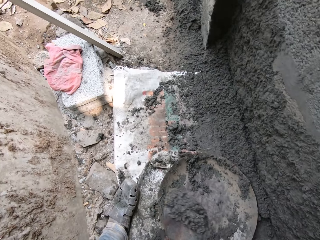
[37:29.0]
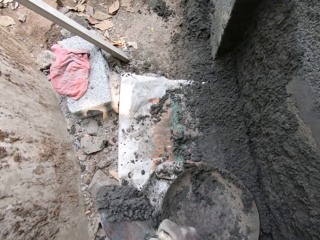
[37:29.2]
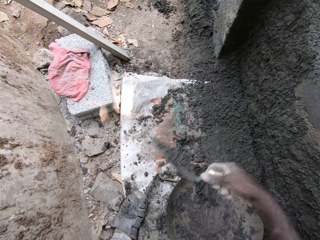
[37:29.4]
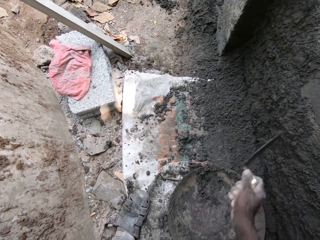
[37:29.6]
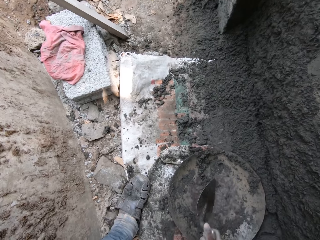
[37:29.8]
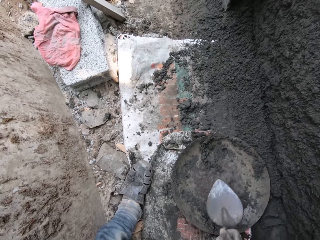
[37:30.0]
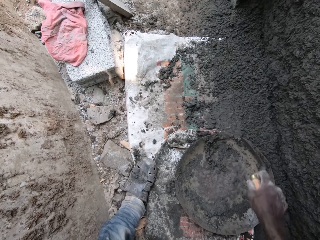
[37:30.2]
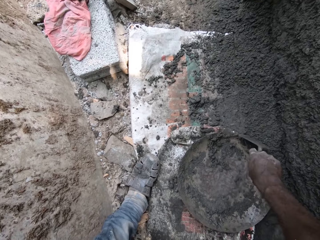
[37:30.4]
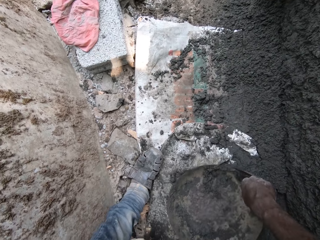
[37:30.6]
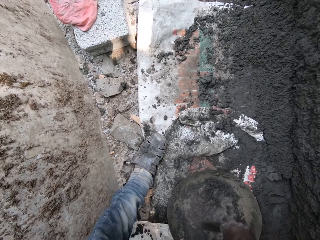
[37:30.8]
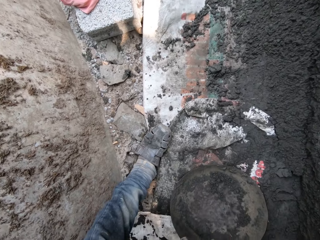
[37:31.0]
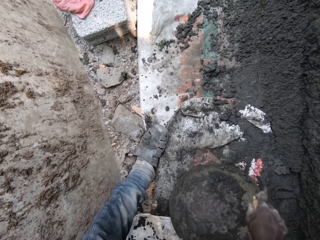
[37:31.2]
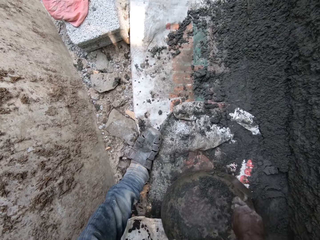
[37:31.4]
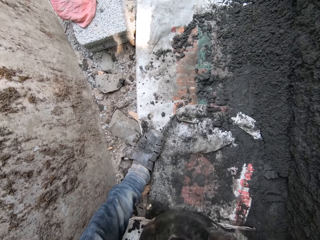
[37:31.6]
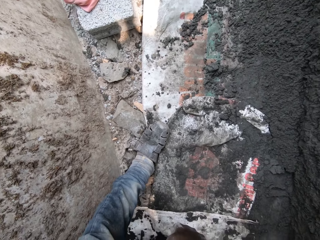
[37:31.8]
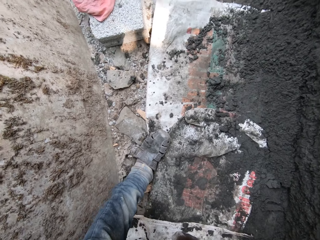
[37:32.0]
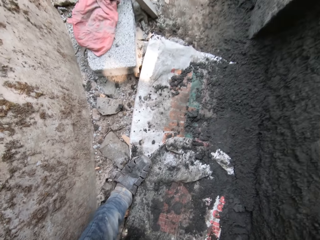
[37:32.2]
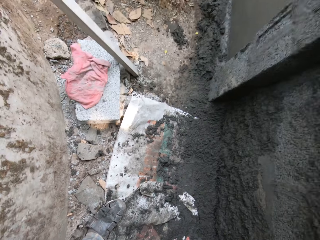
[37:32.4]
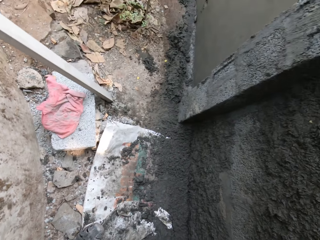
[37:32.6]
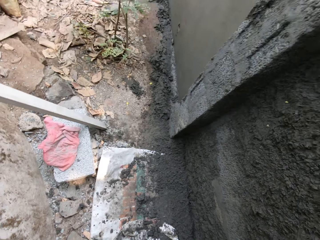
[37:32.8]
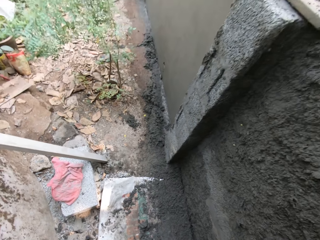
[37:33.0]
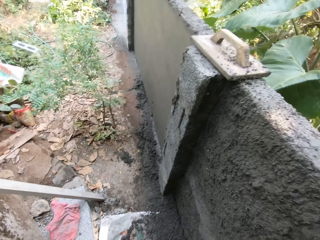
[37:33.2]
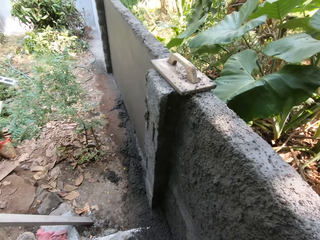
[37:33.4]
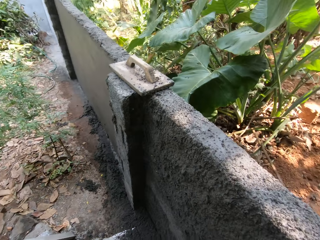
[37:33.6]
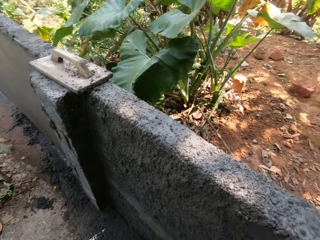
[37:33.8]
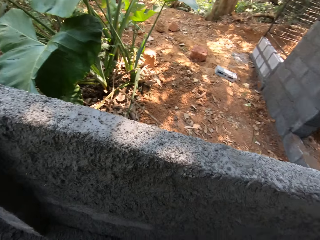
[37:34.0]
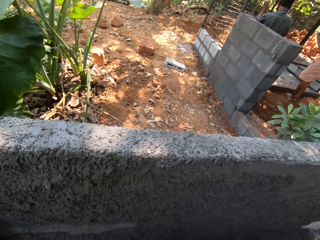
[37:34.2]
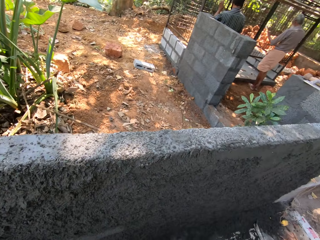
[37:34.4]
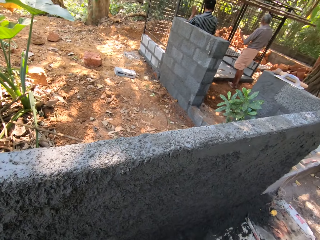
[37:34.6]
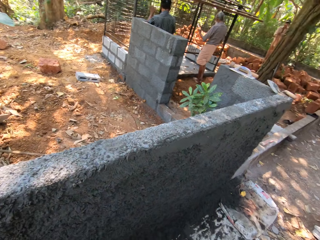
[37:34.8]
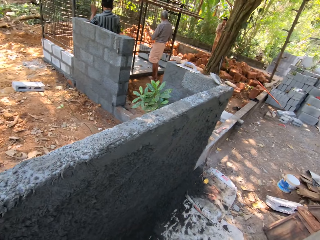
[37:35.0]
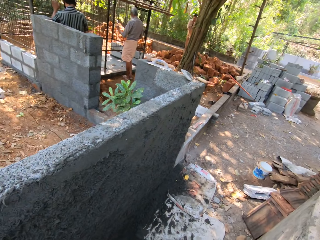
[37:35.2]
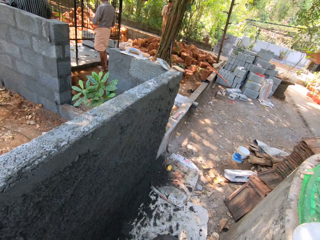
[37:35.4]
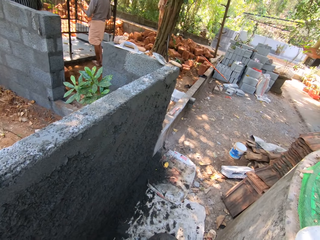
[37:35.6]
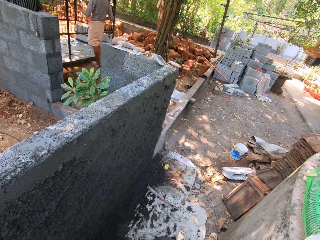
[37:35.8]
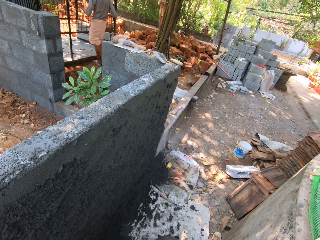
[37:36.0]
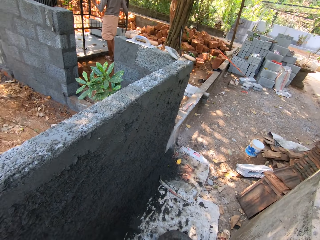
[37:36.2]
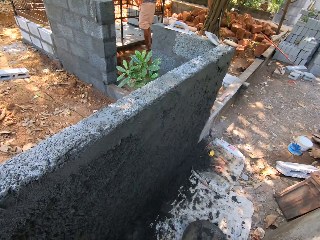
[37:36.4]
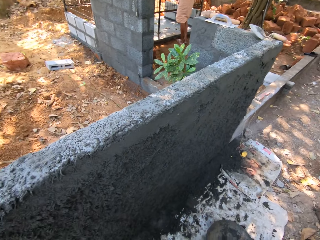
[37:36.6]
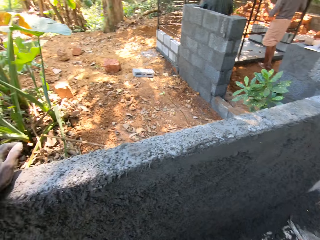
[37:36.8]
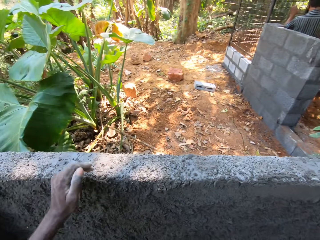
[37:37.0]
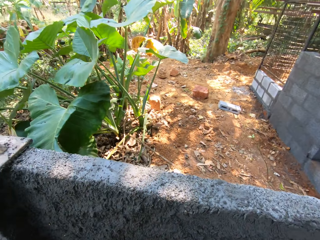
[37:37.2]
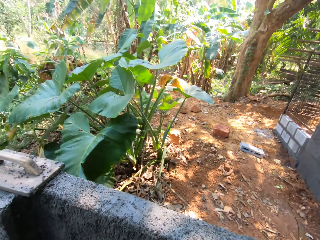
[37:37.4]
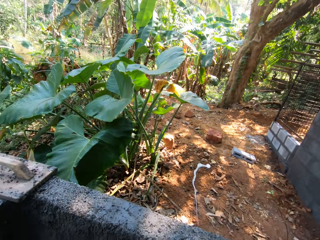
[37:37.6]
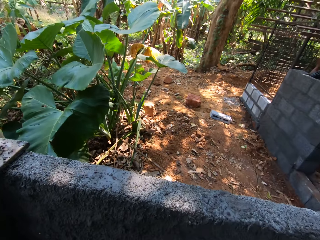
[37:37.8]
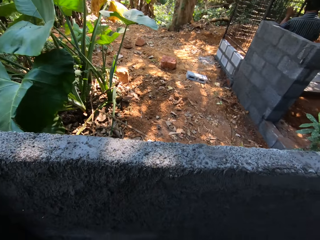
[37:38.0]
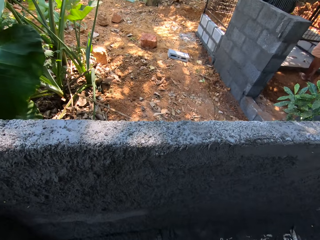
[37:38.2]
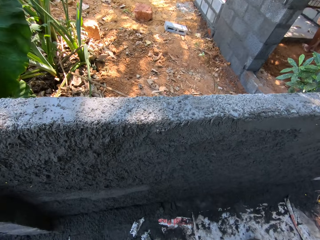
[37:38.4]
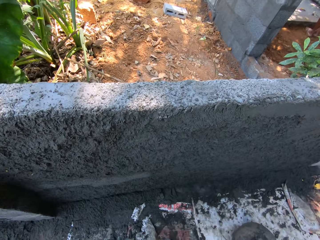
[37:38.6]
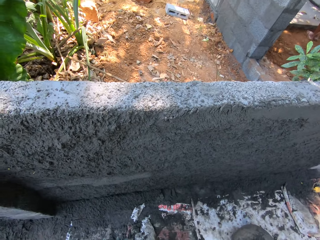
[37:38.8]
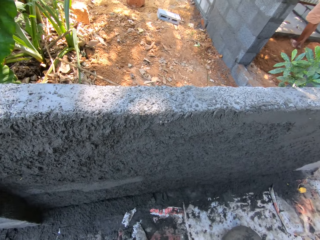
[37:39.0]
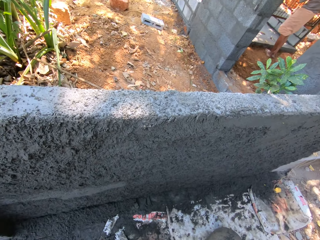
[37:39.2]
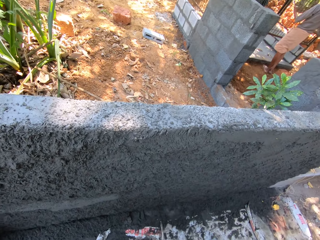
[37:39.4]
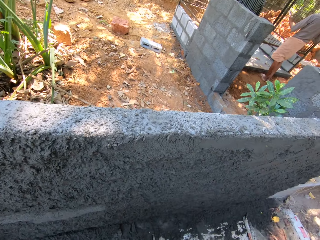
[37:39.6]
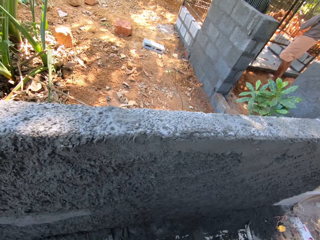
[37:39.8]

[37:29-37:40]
The camera wearer throws the mortar on the hand trowel by the wall. He moves the head pan on the ground with the hand trowel in his right hand. He looks around the site. A man sands an iron cage with a sanding paper in his hands. Another man sands the iron cage with a sanding paper in his hands.

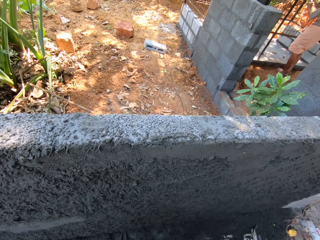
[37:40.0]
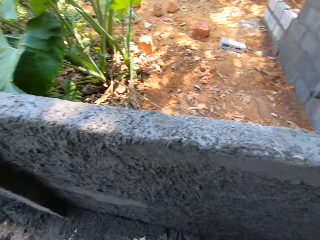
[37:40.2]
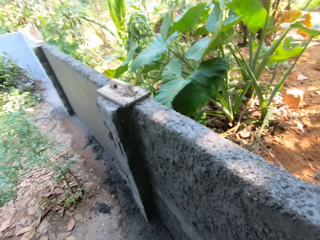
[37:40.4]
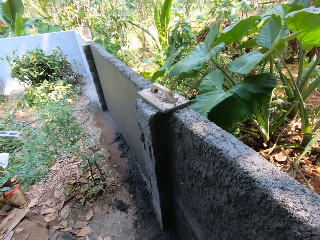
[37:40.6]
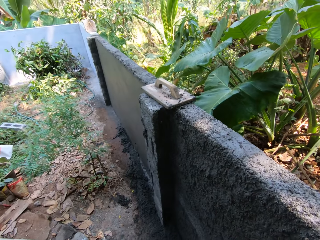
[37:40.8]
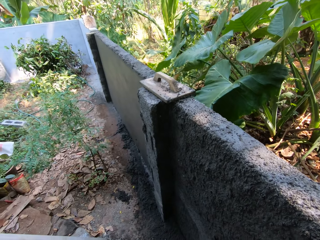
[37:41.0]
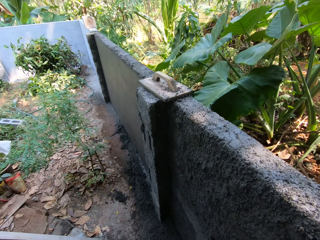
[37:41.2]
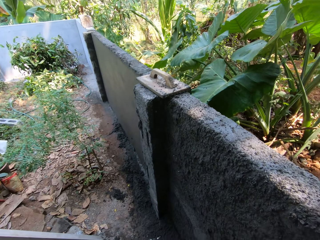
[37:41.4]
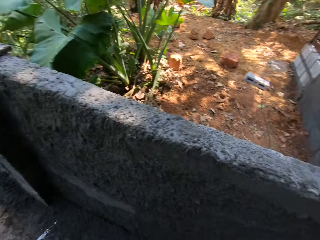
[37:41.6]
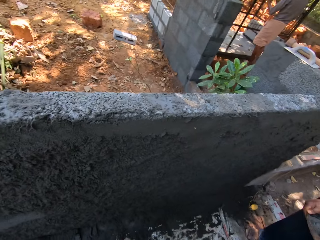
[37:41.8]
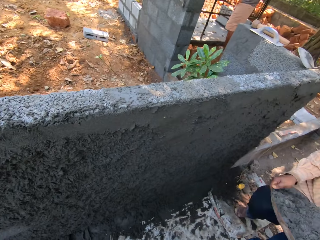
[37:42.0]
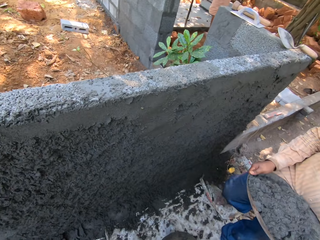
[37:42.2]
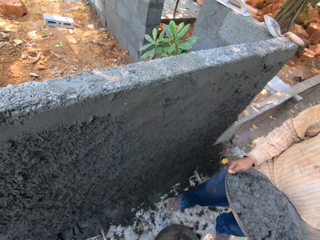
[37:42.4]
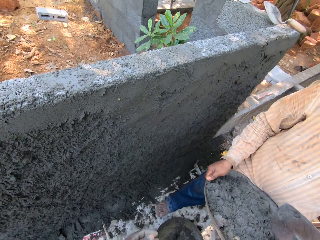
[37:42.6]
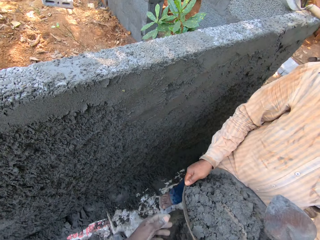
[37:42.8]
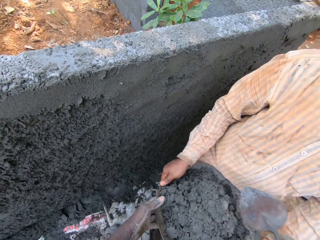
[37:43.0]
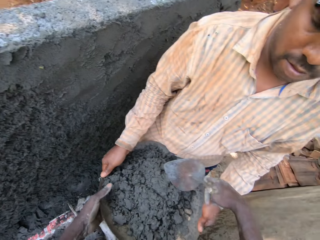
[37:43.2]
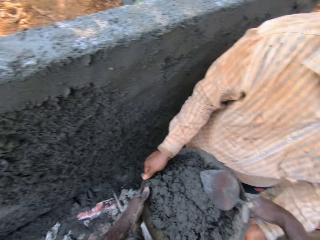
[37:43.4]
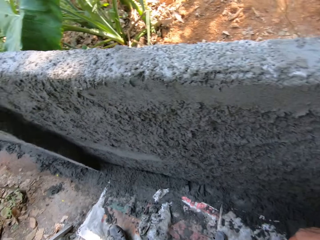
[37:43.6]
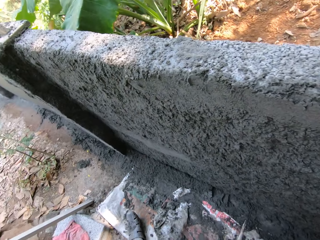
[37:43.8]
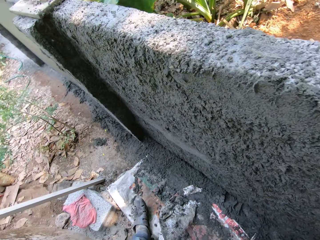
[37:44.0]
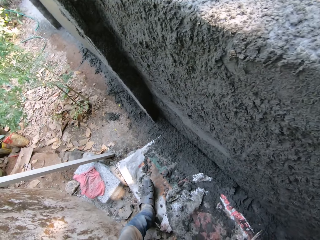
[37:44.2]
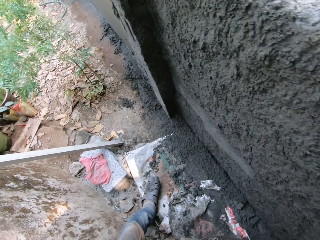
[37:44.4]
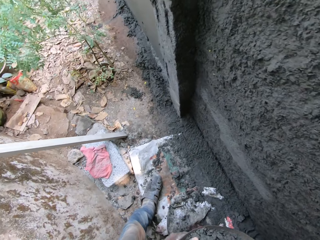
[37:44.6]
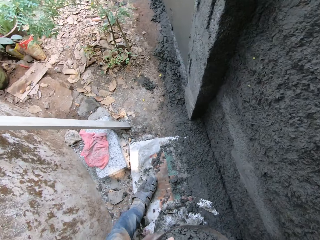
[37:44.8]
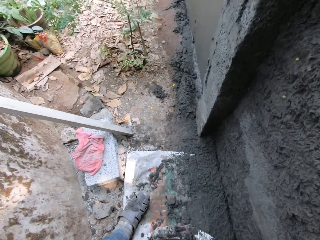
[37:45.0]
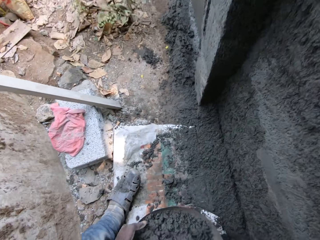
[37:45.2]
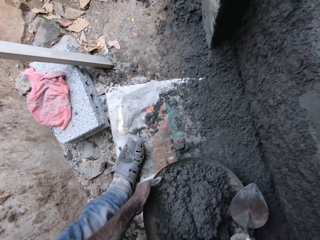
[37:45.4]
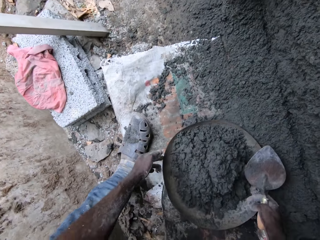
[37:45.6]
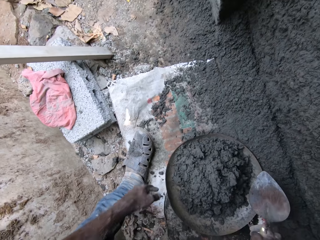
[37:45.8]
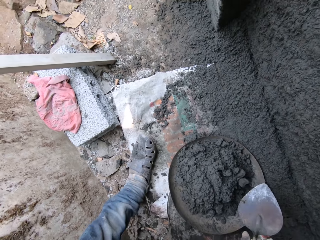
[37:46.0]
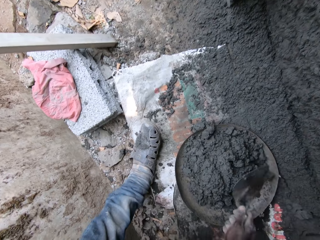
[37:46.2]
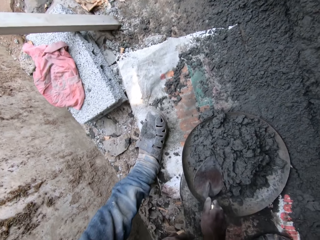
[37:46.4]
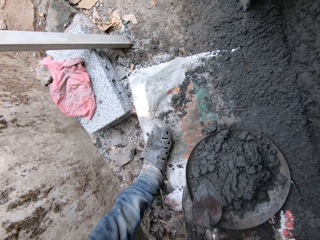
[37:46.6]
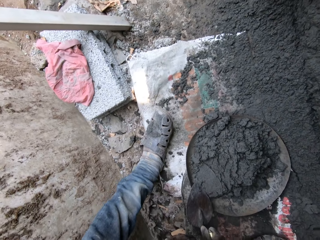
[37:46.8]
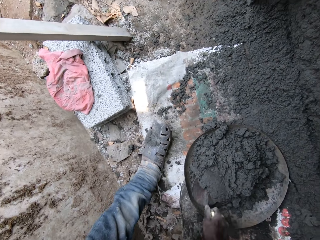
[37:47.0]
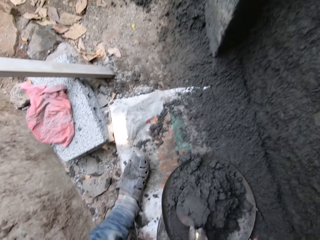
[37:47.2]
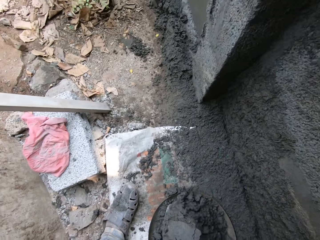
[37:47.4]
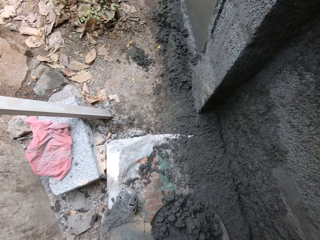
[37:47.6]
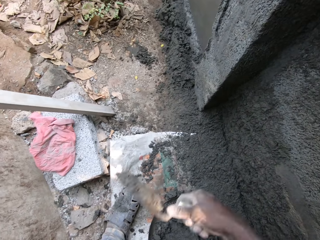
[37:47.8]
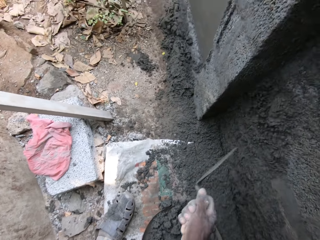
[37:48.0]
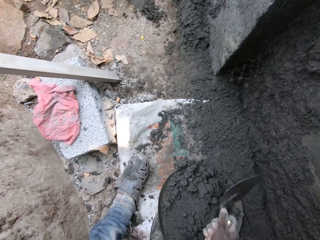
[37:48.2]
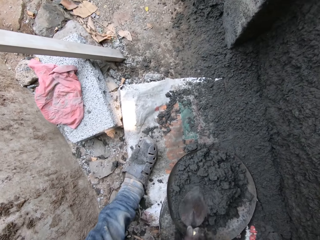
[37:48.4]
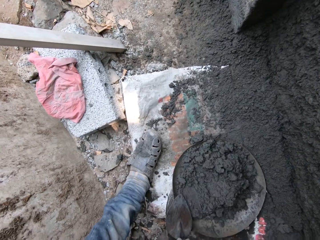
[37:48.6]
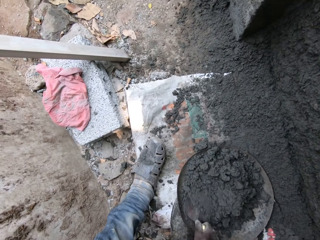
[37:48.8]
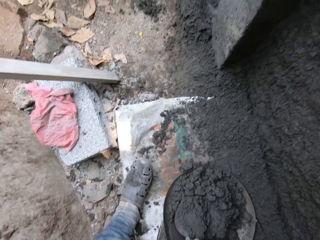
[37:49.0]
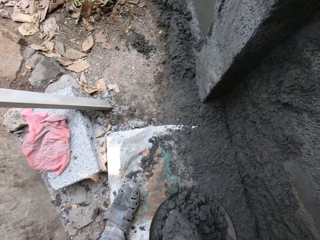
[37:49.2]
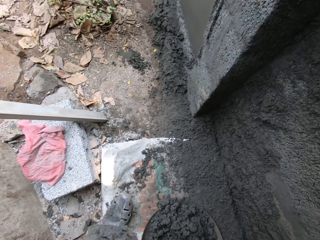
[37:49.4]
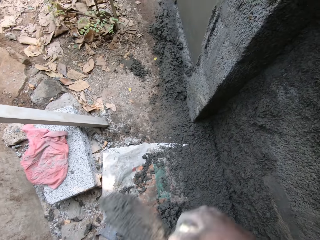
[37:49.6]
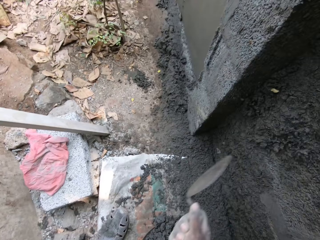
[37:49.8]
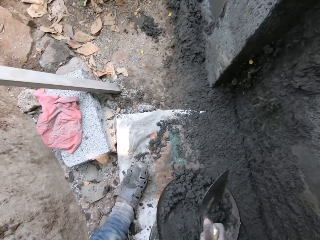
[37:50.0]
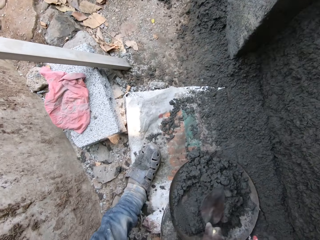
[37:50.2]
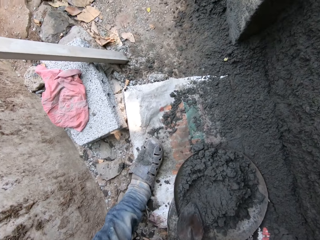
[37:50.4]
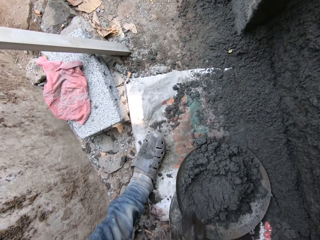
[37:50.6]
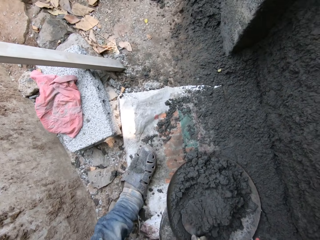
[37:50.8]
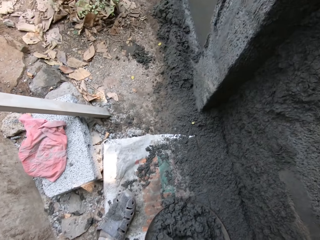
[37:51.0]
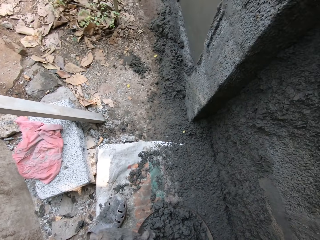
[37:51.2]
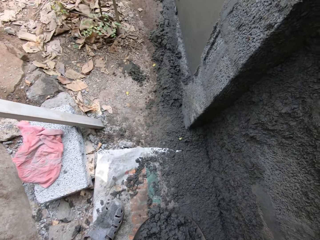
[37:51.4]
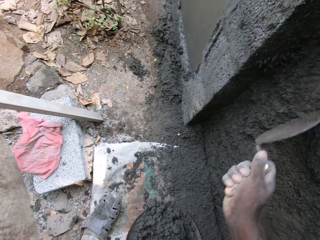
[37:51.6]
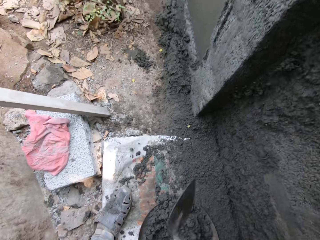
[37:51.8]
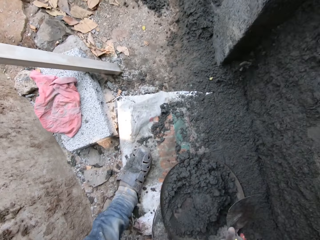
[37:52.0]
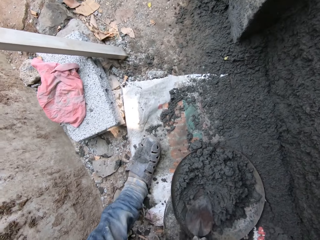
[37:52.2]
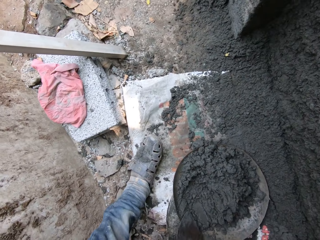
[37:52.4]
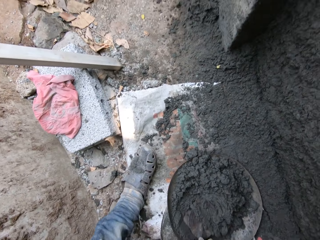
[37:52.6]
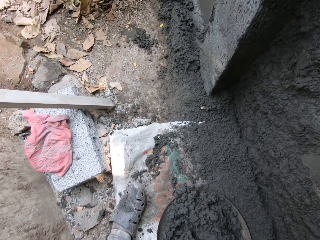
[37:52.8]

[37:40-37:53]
The camera wearer collects the head pan or basin of mortar or concrete from a man. He puts down the basin with the concrete. He scoops some mortar inside the head pan with a hand trowel in his right hand. He throws the mortar on the hand trowel by the wall. He scoops some mortar inside the head pan with the hand trowel in his right hand. He throws the mortar on the hand trowel by the wall. He scoops some mortar inside the head pan with the hand trowel in his right hand. He throws the mortar on the hand trowel by the wall. He scoops some mortar inside the head pan with the hand trowel in his right hand.
